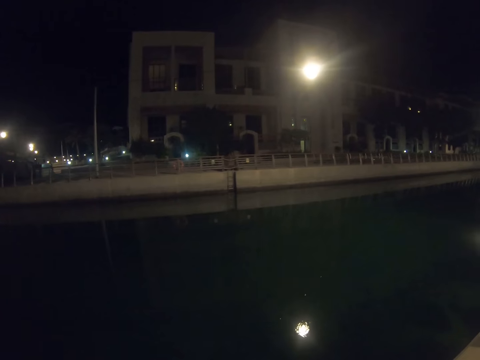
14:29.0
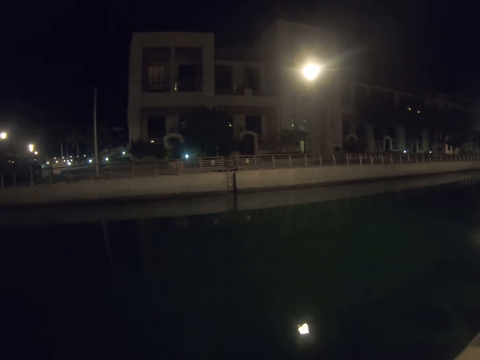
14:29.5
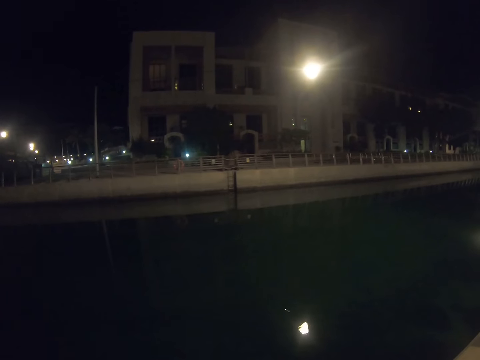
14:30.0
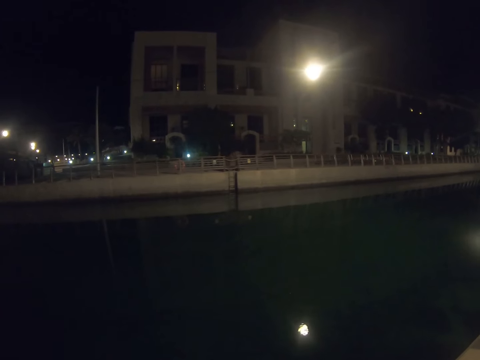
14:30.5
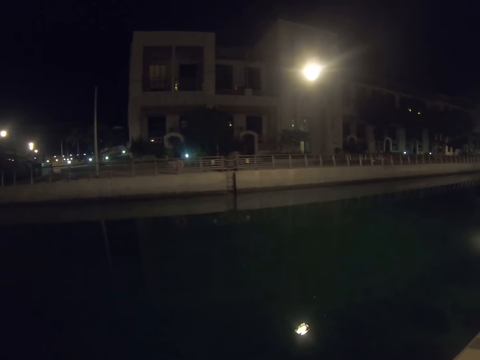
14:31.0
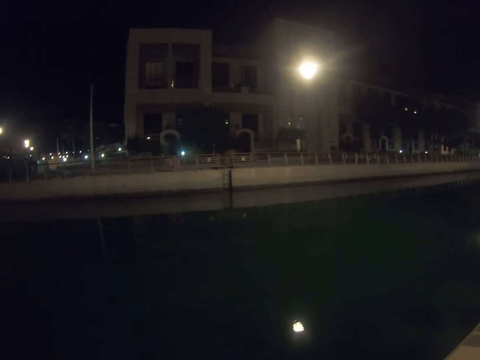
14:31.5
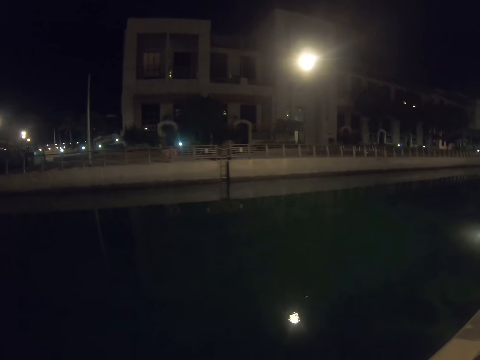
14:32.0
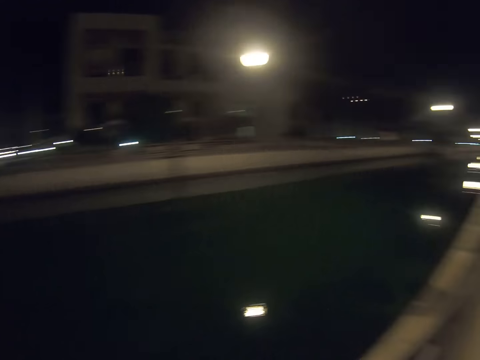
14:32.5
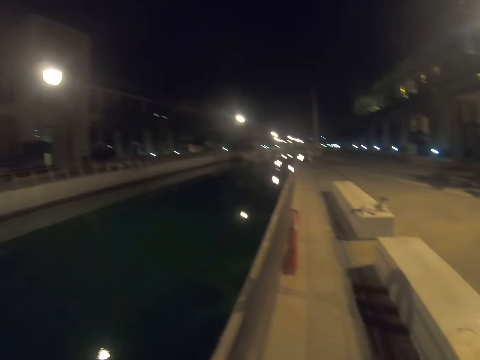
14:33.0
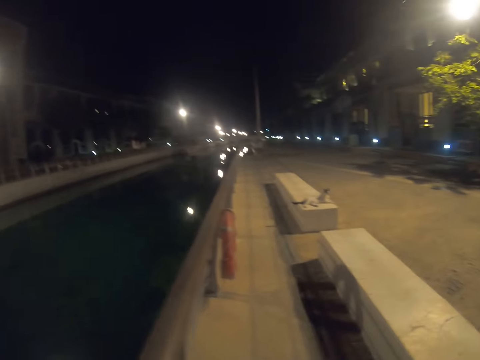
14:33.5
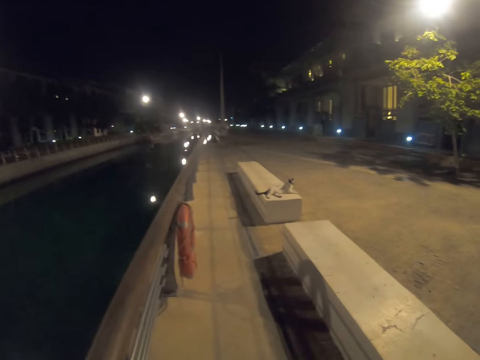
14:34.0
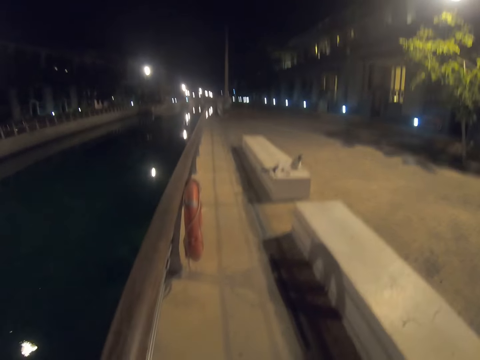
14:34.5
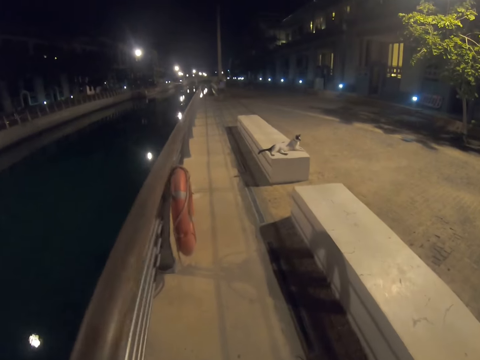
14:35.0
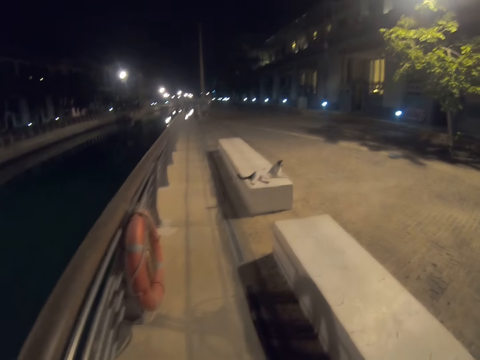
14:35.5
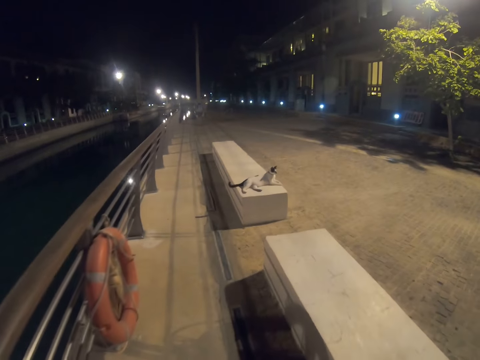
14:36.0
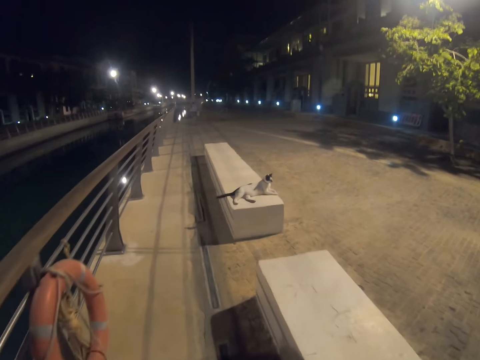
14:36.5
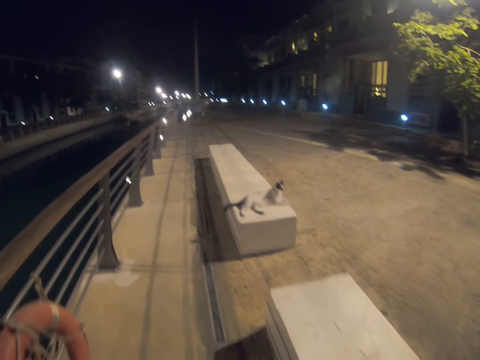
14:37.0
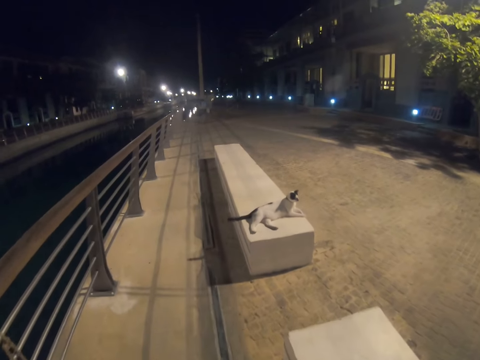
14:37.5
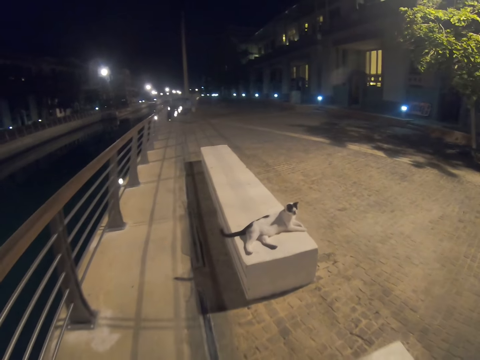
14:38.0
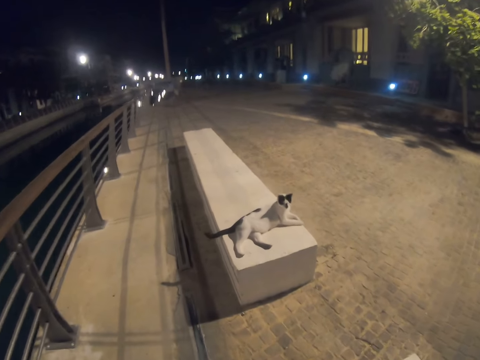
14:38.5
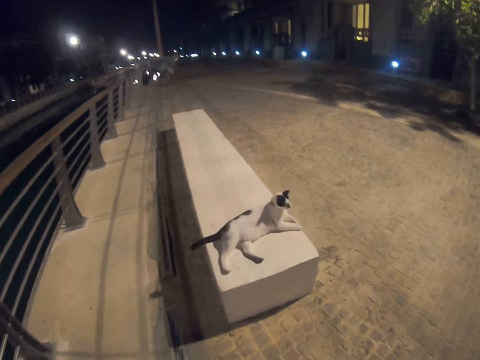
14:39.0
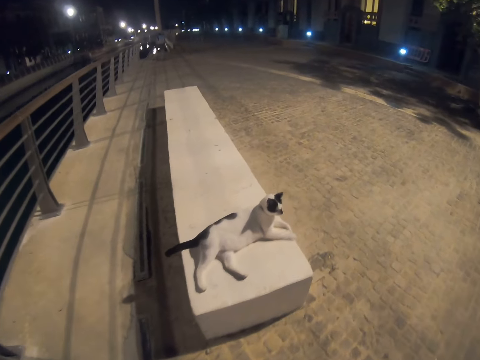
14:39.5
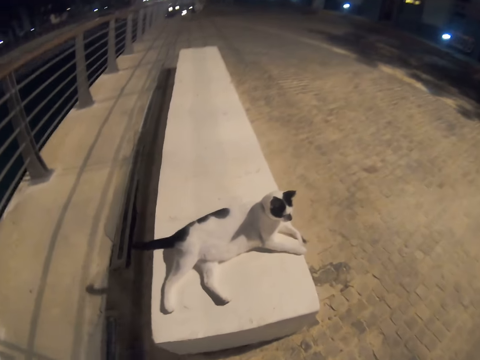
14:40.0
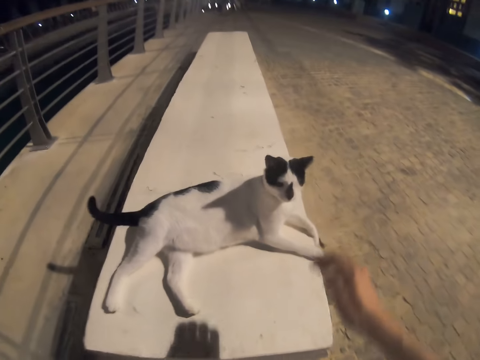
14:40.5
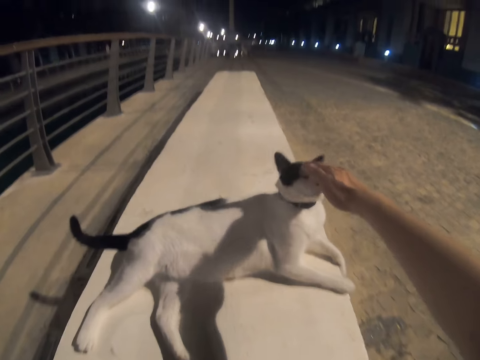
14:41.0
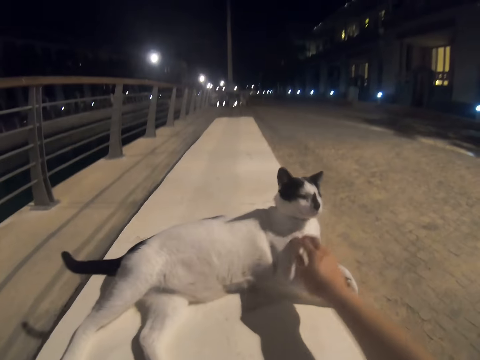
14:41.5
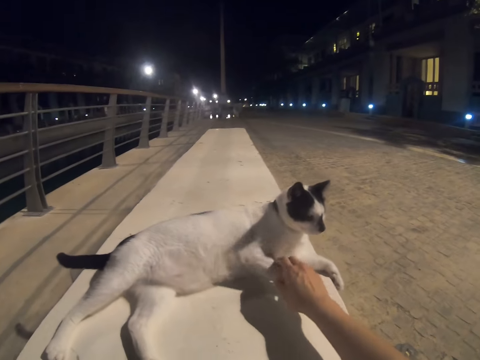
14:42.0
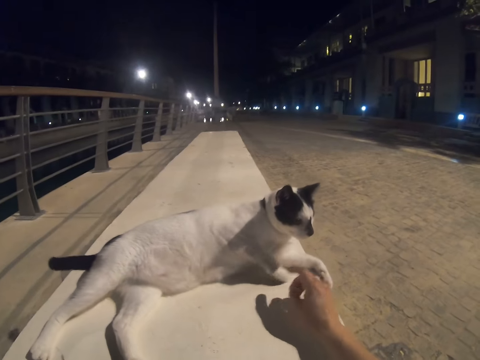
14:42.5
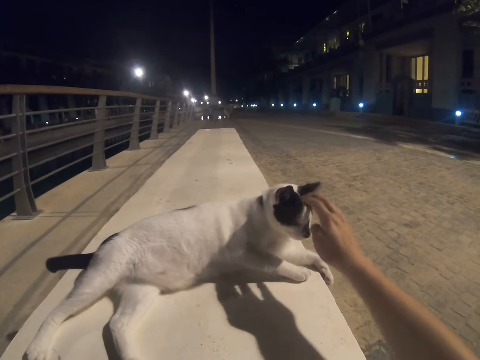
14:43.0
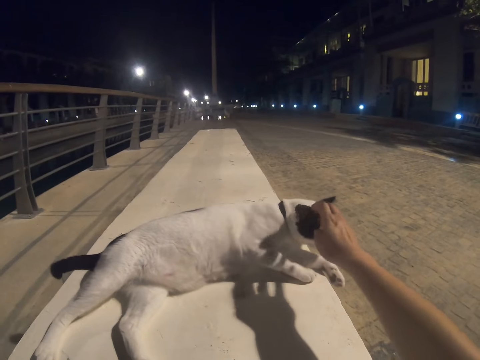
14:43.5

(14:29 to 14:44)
The camera wearer walks towards the cat. They sit on the concrete and pet the cat.

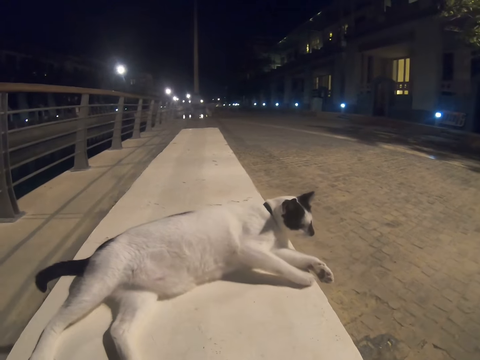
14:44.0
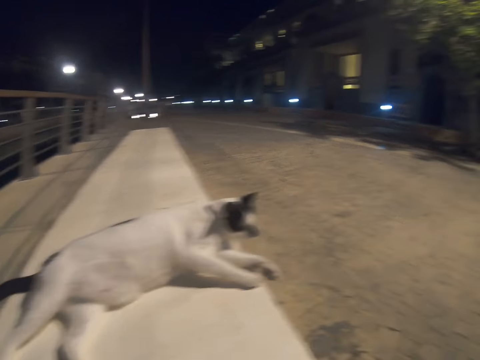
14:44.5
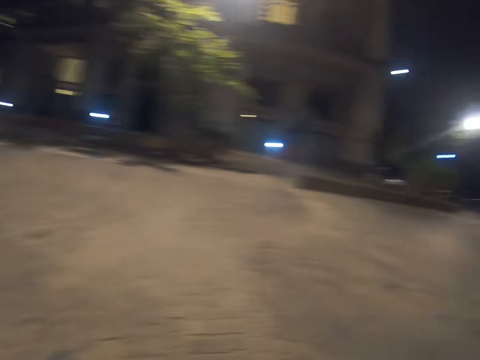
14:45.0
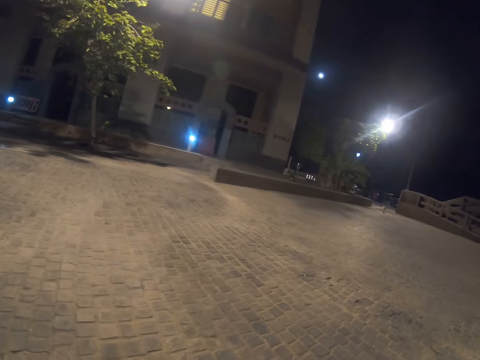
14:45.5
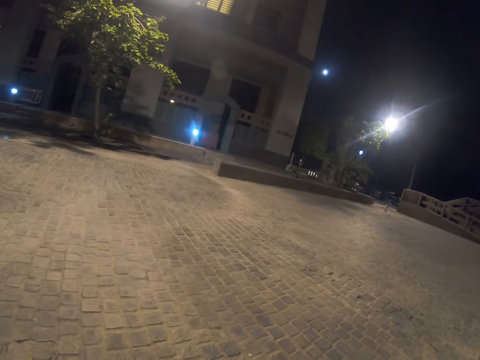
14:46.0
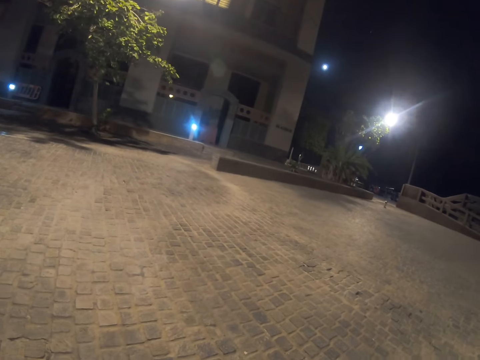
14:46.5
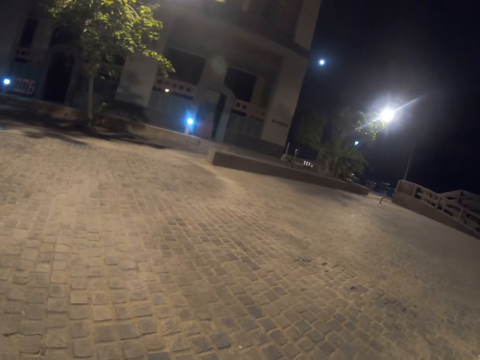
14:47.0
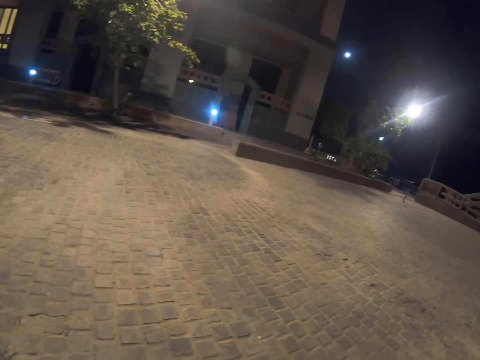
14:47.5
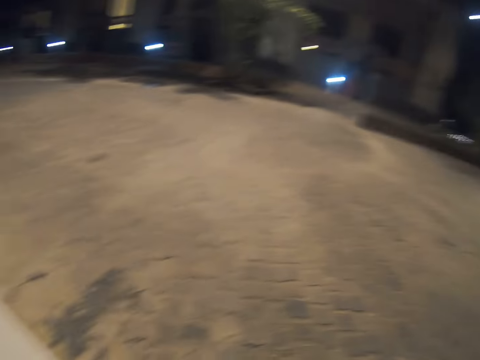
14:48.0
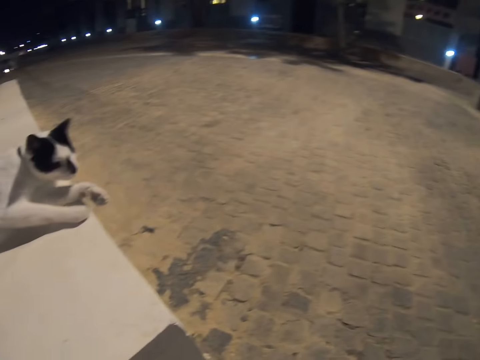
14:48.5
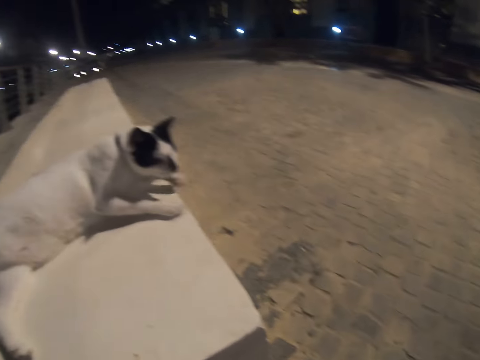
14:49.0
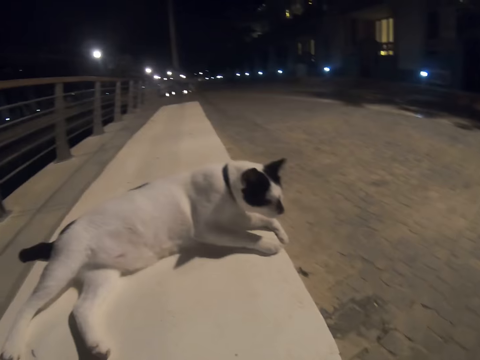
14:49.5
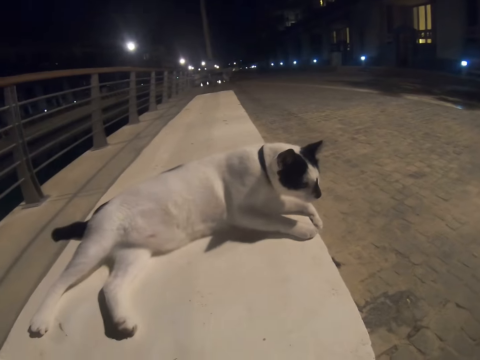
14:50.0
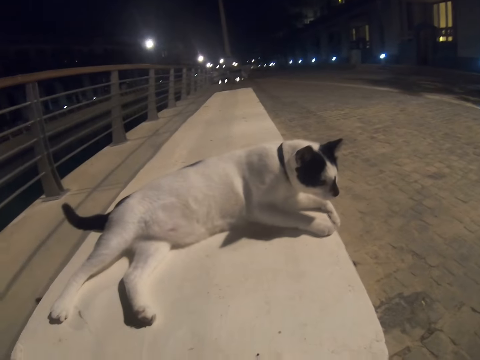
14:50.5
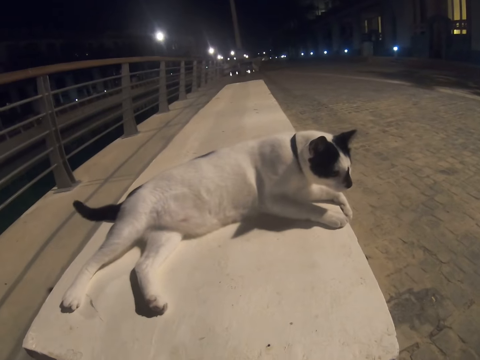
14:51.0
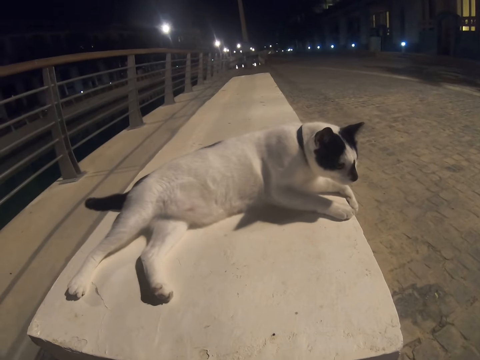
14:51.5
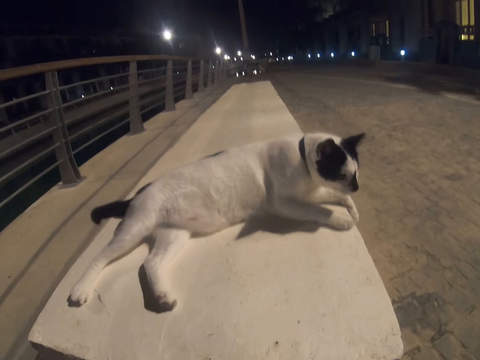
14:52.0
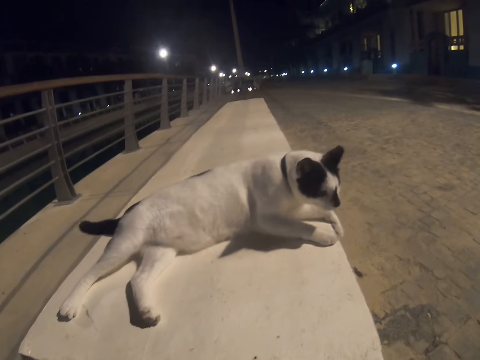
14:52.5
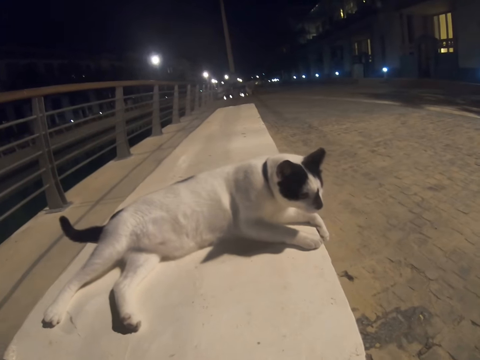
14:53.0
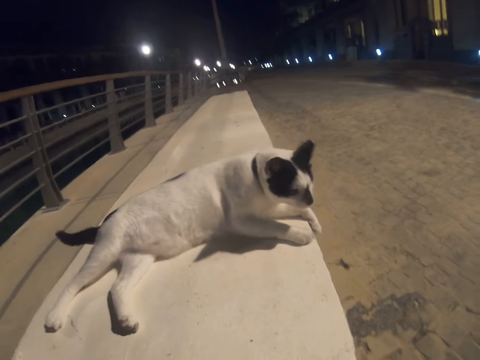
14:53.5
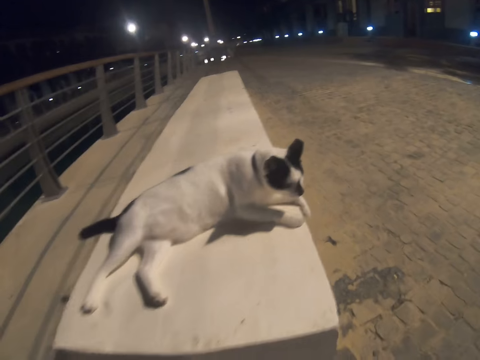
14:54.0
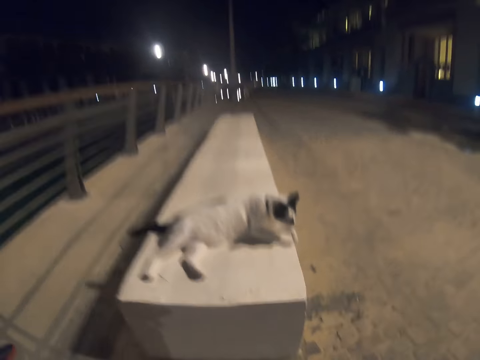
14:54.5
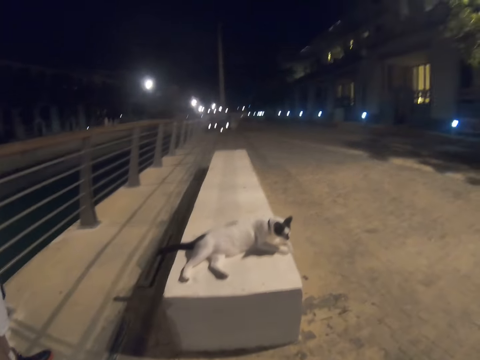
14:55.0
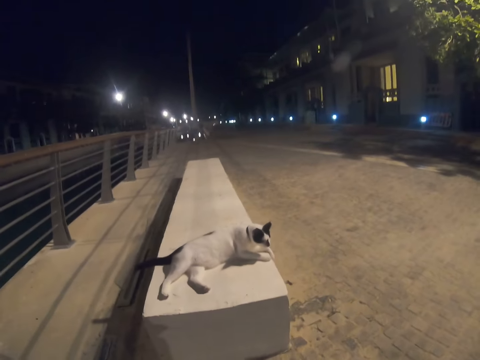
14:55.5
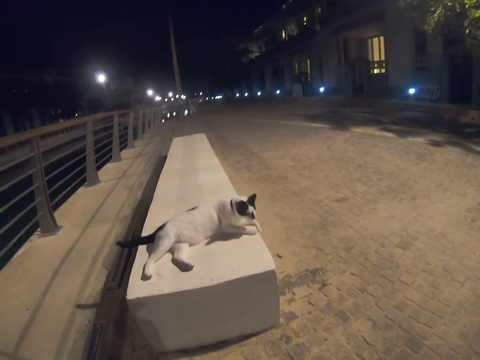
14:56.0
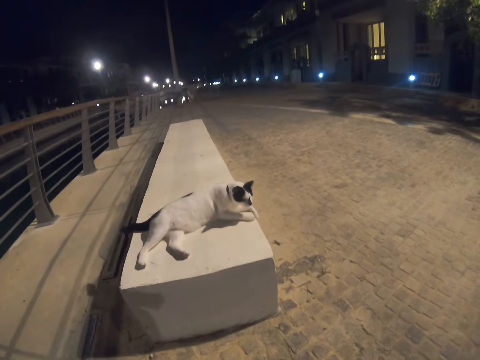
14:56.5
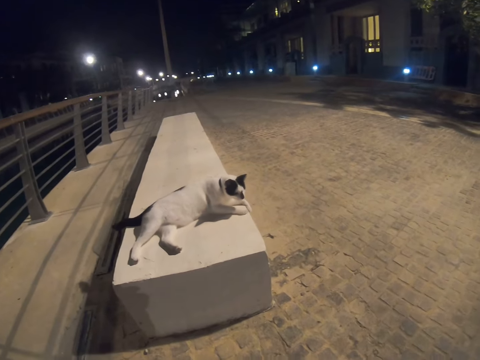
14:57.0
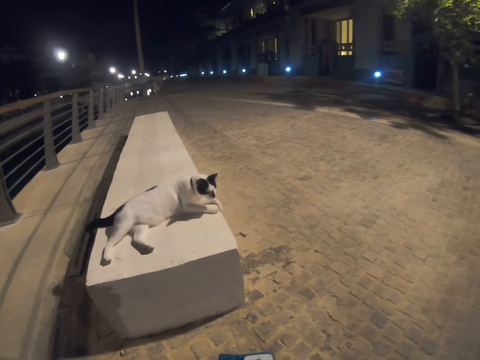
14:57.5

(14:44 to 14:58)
The camera wearer turns their head, gazes at another cat, and looks to the right. They sit upright.
